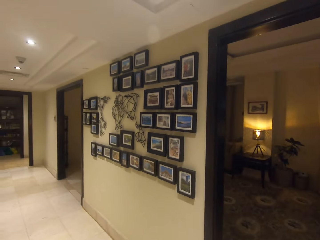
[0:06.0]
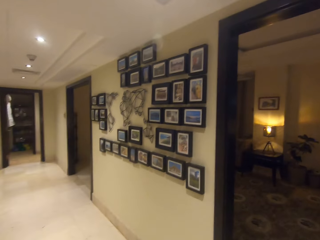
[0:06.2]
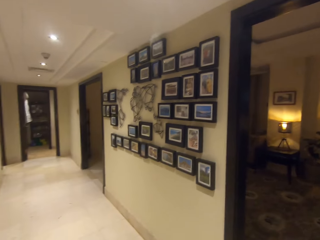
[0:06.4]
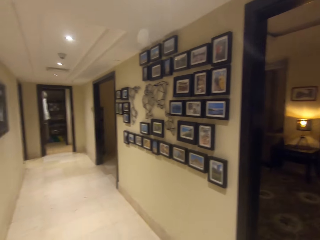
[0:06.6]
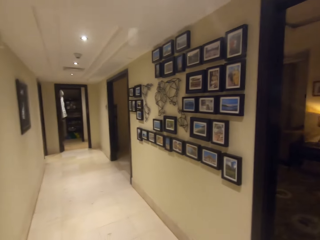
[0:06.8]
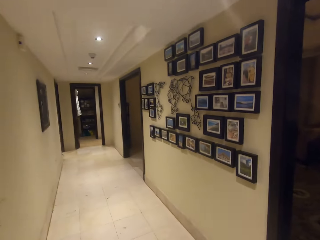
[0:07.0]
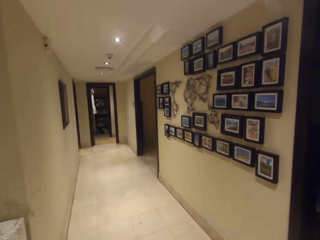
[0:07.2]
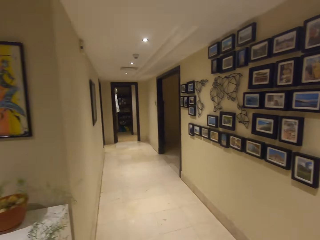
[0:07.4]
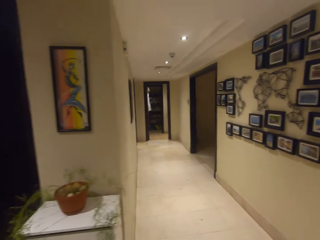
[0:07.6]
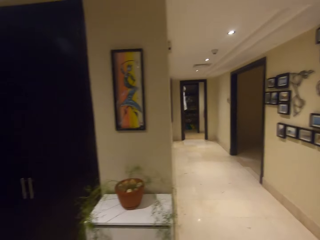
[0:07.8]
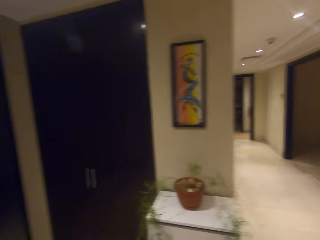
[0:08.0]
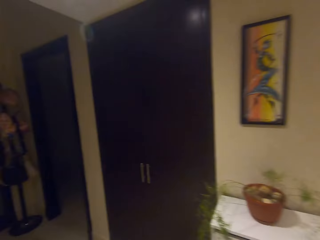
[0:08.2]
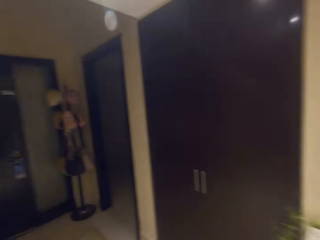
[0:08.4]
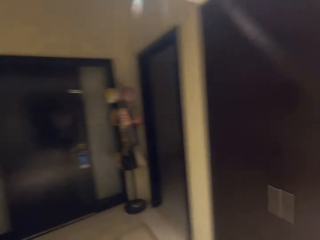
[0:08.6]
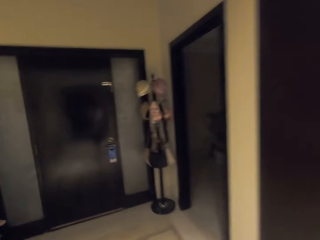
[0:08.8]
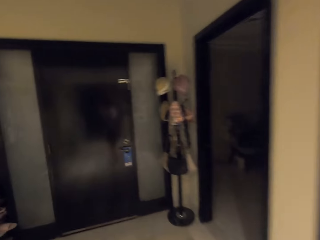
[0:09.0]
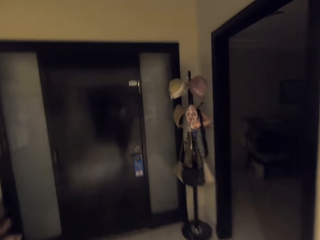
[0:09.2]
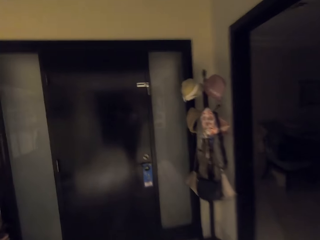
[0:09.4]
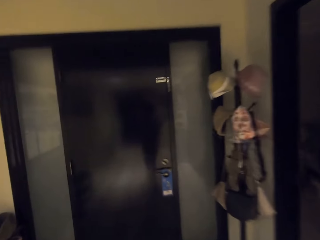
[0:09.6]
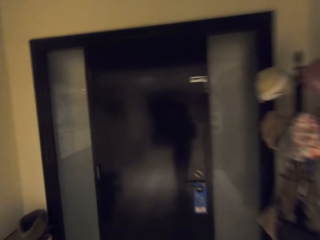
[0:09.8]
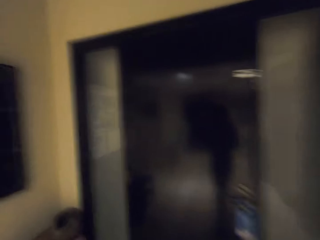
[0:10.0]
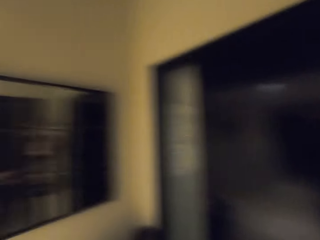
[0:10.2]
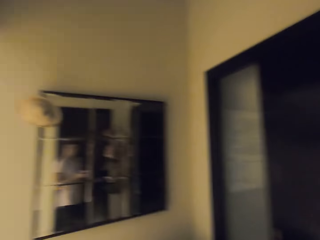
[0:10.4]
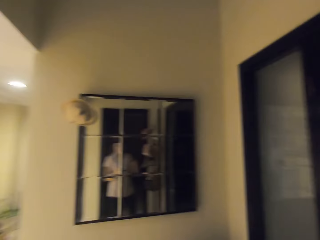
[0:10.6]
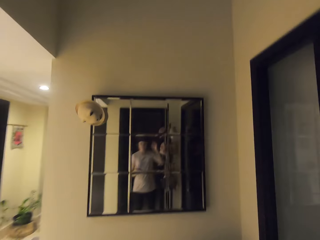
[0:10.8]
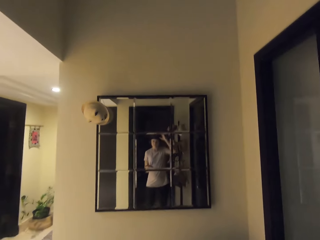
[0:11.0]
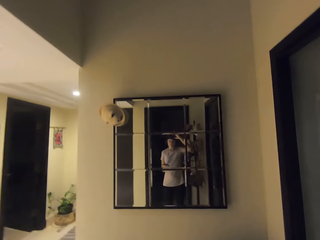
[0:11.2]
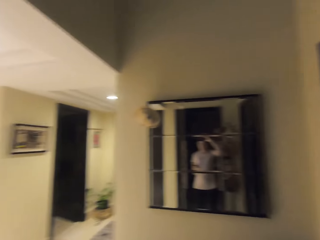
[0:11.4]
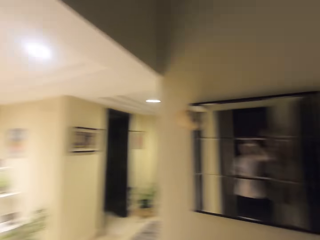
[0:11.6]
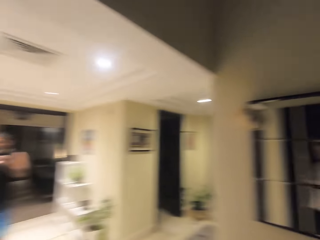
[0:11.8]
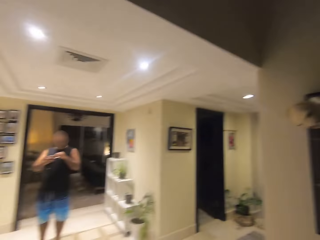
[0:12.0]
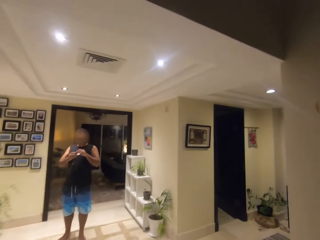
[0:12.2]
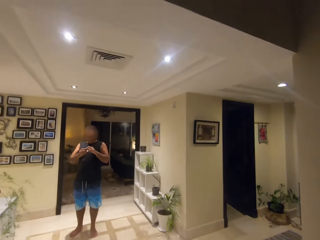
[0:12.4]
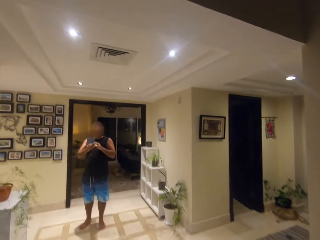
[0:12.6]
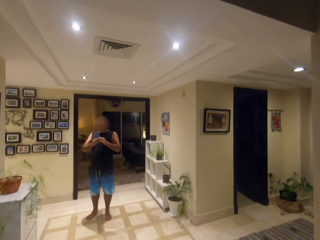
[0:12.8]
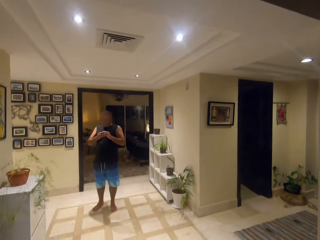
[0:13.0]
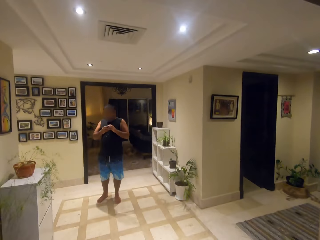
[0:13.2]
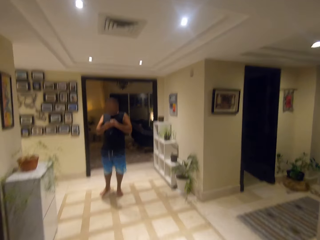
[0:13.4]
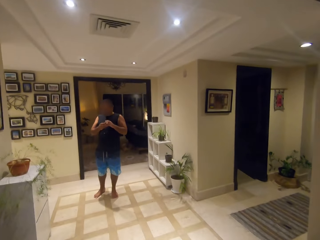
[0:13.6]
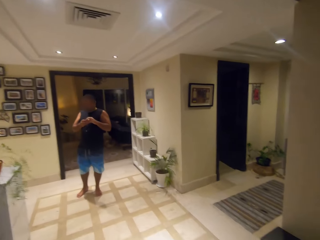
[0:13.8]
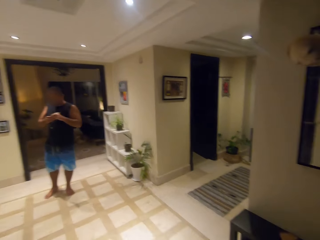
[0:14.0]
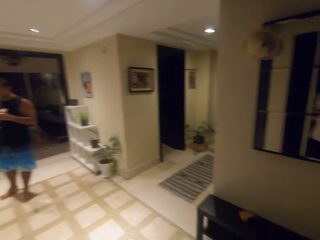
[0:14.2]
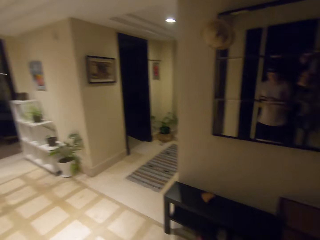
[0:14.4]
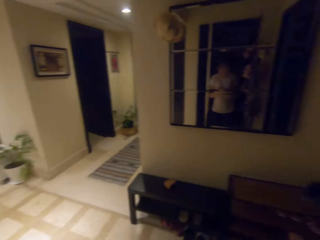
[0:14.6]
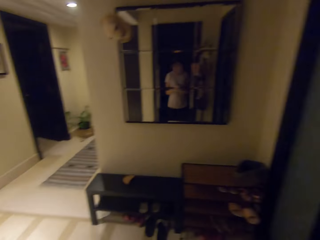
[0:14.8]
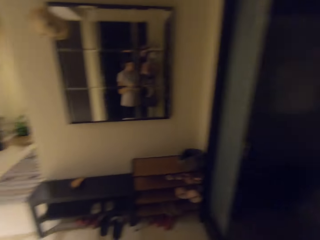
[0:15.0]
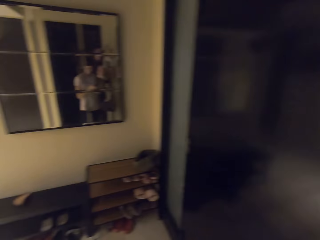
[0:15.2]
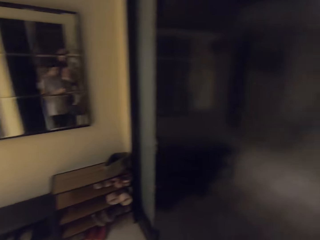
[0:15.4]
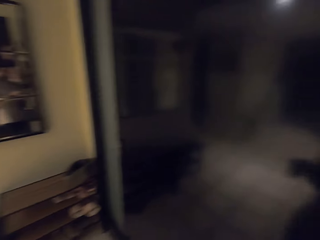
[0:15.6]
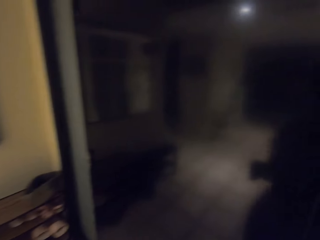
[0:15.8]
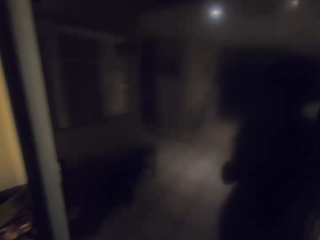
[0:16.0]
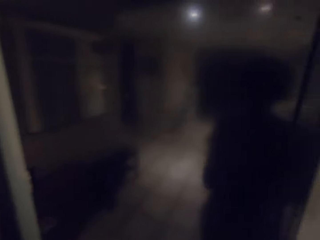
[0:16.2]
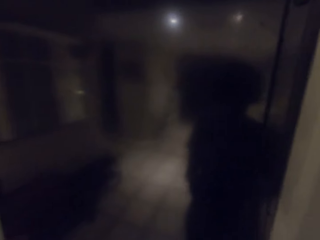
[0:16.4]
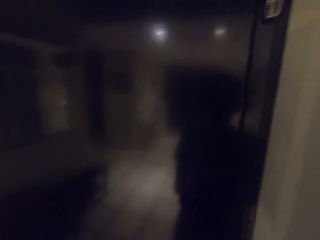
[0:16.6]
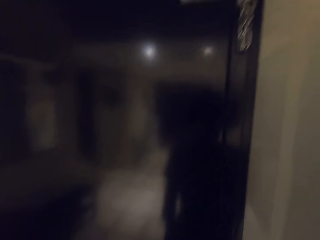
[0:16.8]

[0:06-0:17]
The camera wearer looks around. They turn around. They walk. They look around.

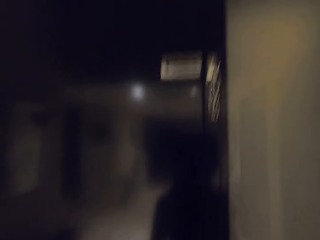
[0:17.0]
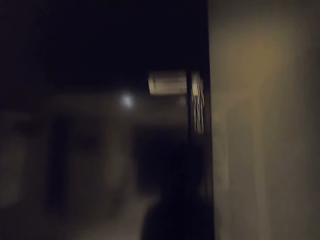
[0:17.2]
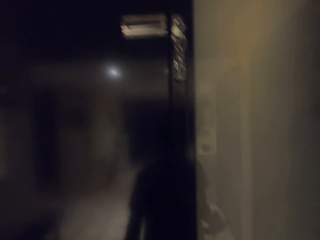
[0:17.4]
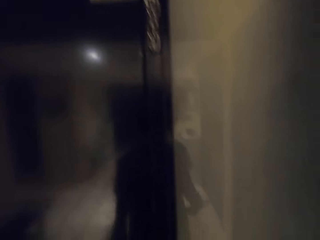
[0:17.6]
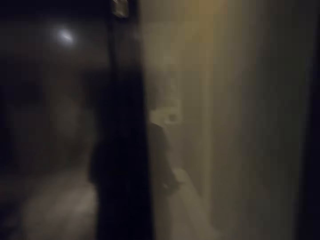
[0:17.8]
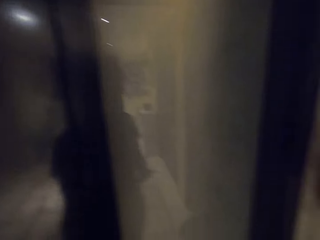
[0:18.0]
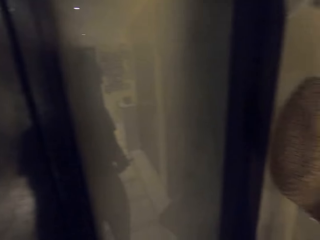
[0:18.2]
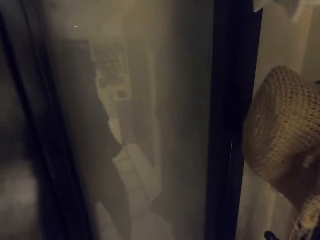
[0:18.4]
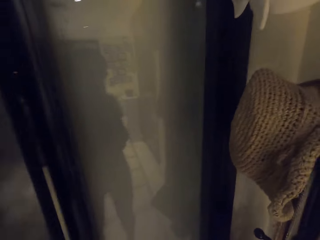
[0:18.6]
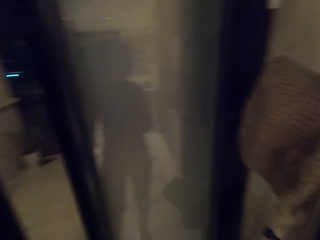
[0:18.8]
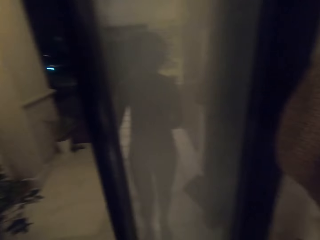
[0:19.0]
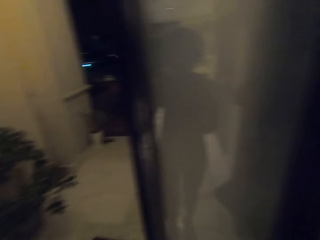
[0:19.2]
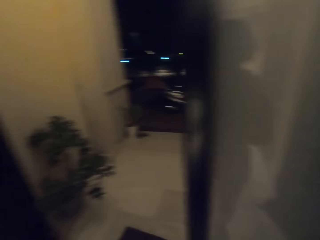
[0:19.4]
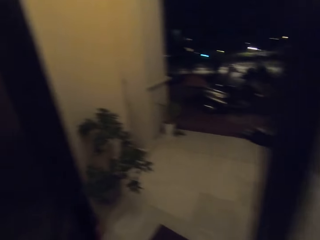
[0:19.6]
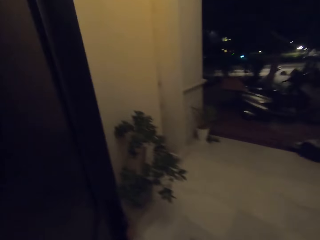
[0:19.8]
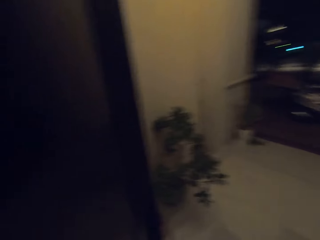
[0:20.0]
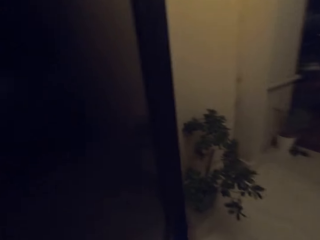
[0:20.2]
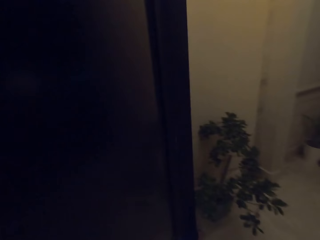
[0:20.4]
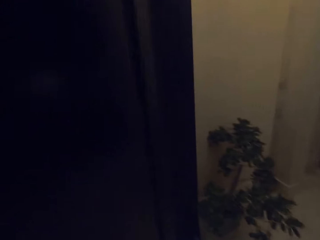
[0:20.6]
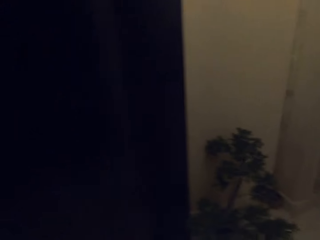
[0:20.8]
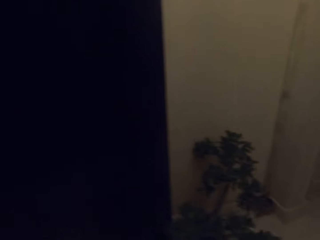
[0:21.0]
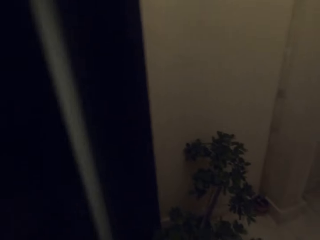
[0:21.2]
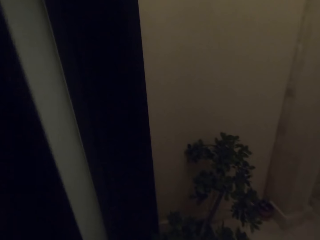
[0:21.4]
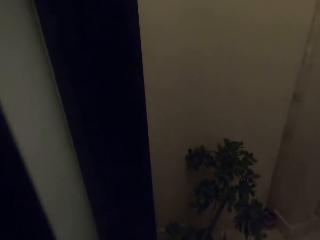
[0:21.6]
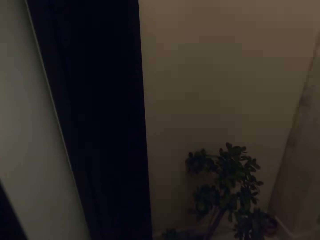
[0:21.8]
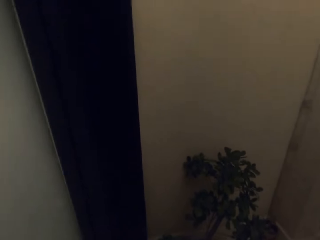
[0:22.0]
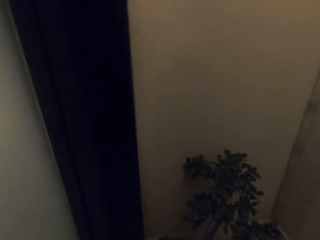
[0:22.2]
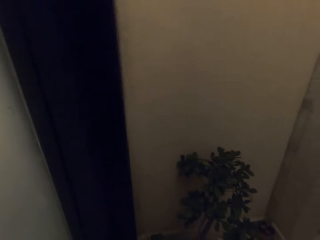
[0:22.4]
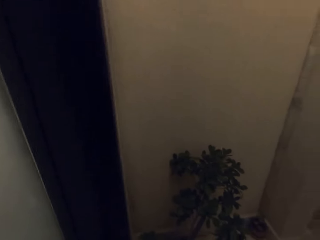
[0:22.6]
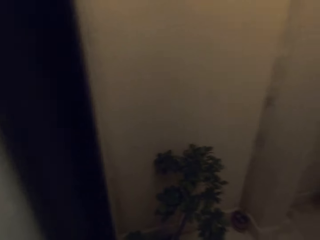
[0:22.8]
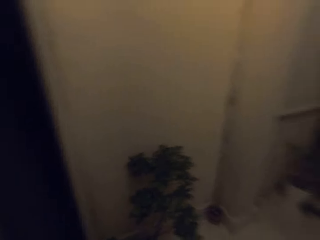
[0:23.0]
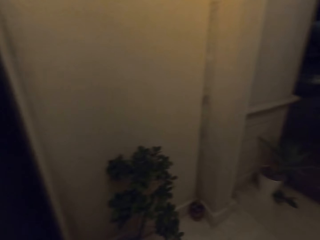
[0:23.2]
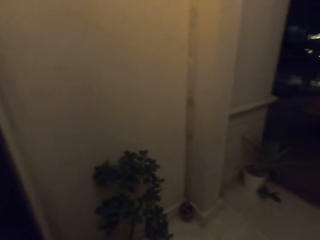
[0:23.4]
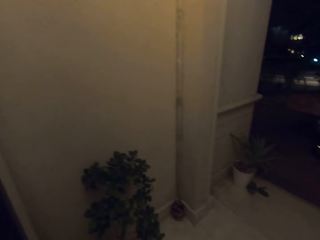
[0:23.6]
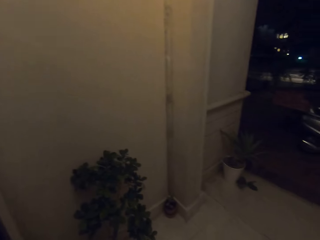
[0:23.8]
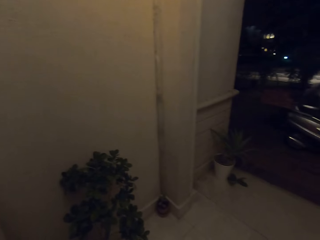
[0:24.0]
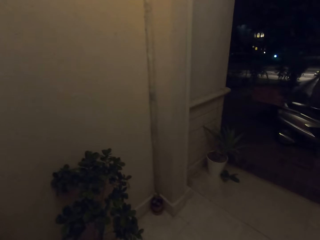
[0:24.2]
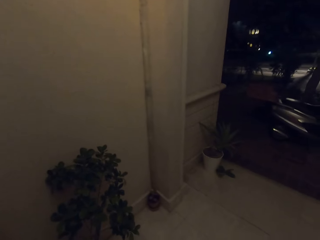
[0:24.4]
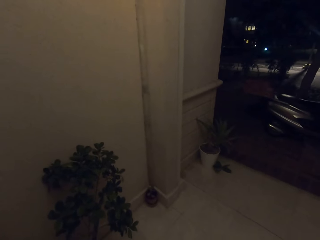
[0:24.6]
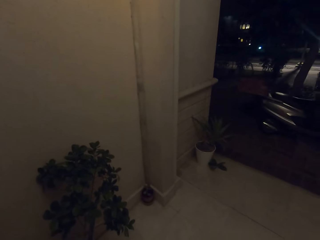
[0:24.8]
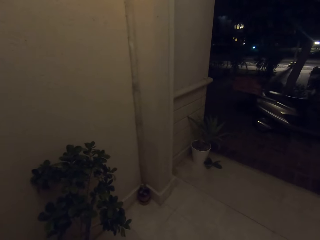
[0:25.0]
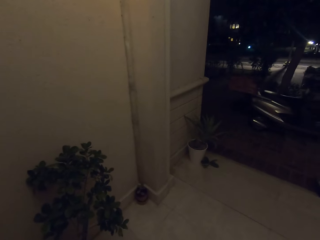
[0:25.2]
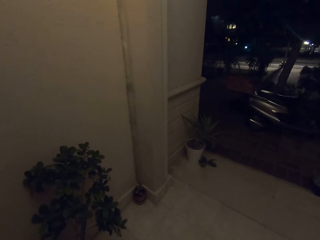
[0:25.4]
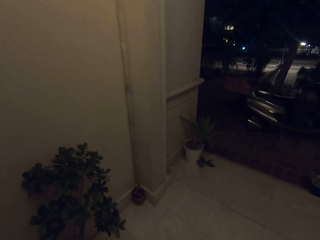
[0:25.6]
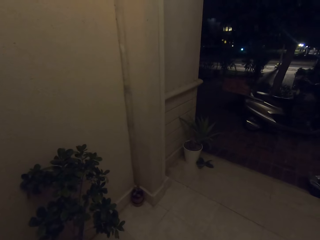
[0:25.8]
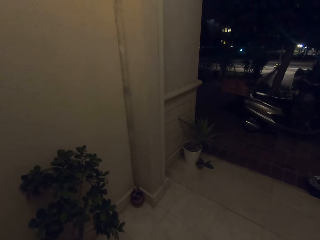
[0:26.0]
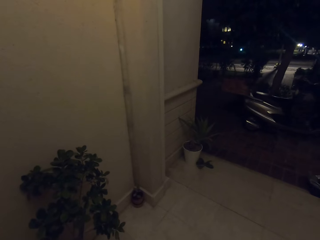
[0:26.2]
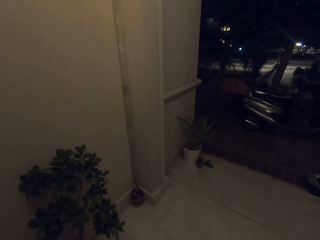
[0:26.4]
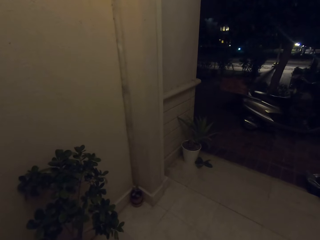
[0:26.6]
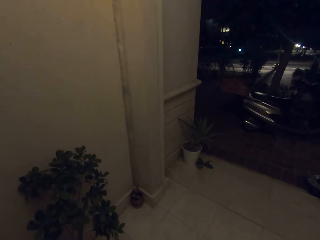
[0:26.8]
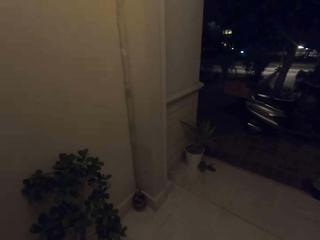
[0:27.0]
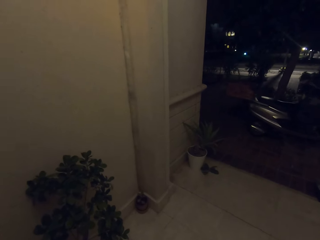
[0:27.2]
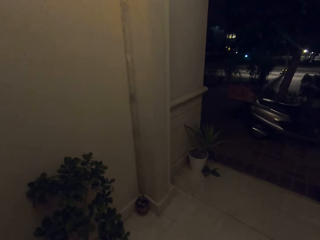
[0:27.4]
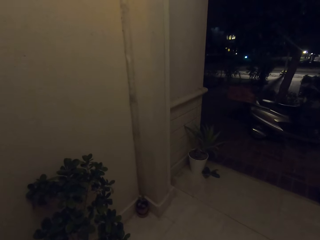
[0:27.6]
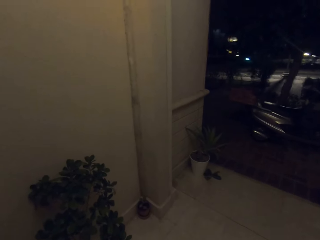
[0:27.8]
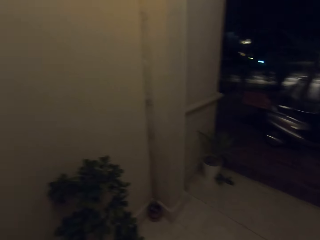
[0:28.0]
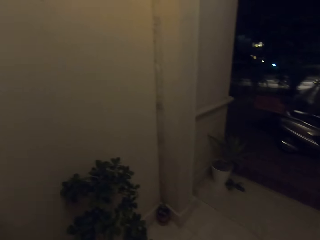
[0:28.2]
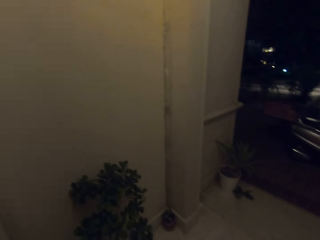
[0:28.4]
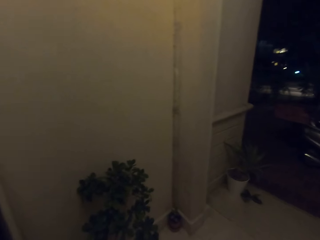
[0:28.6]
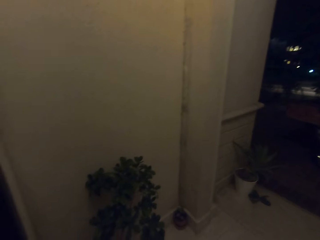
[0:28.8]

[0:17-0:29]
The camera wearer opens the door. They walk outside the house. They walk out of the door.
